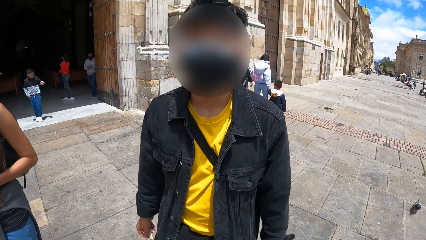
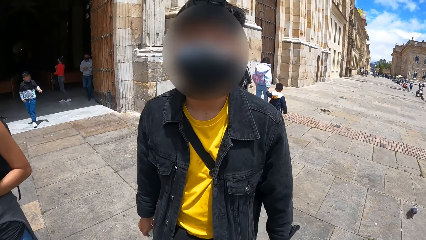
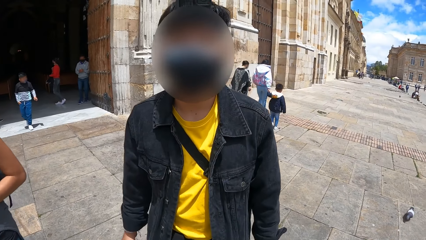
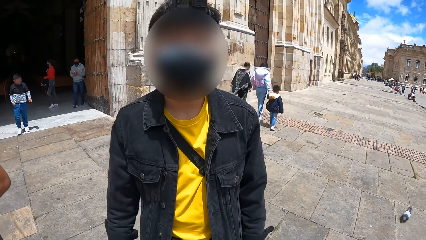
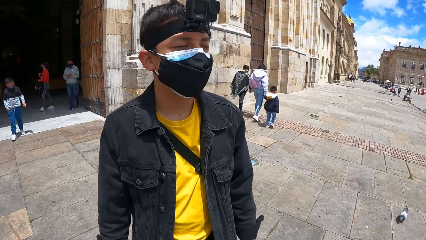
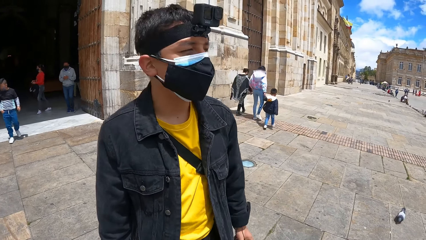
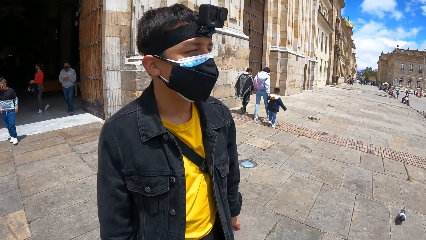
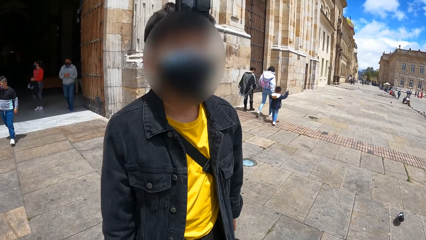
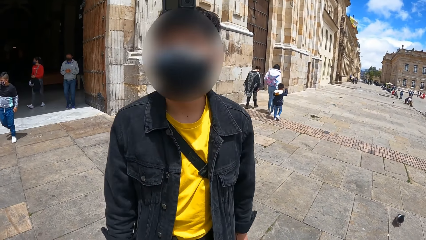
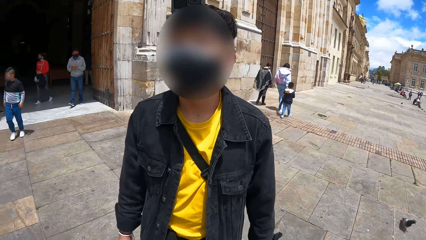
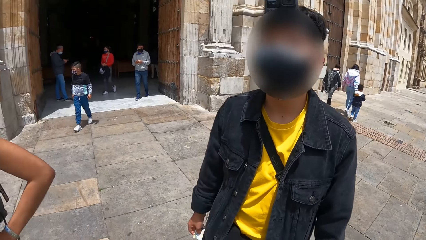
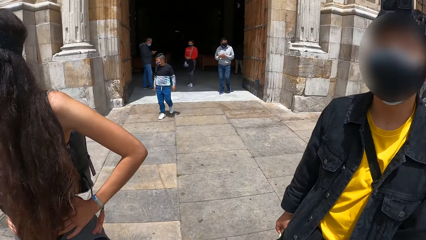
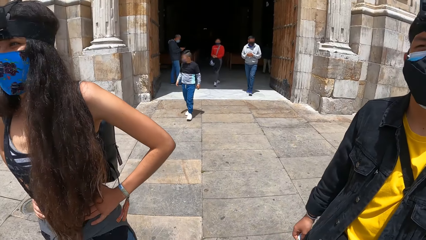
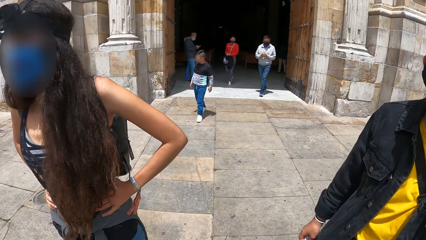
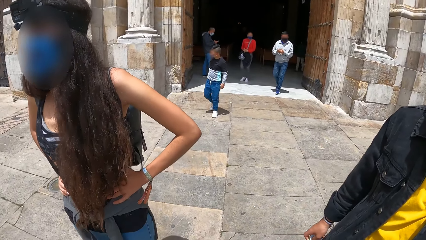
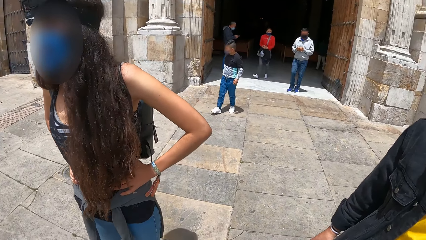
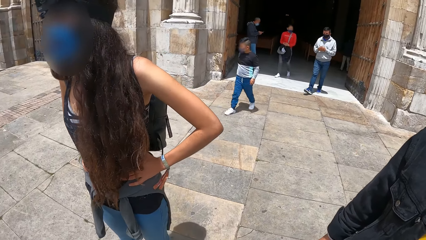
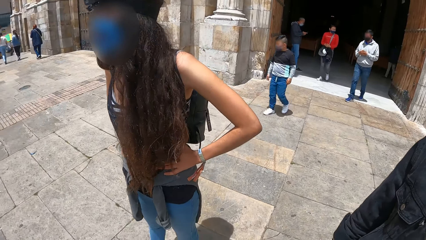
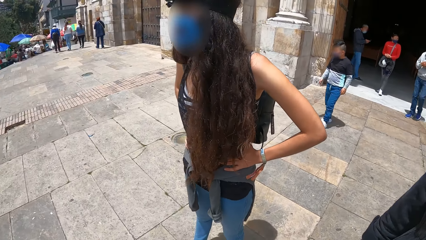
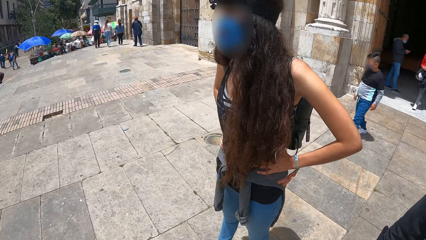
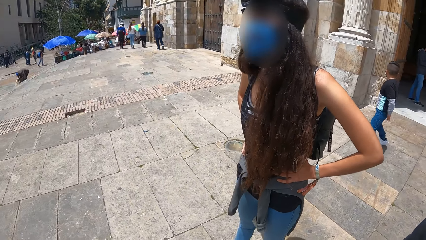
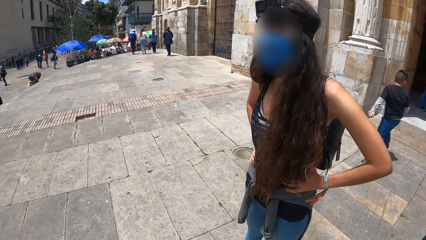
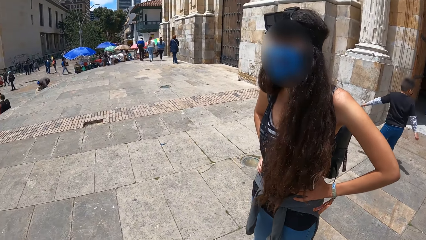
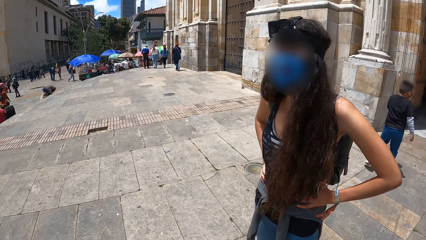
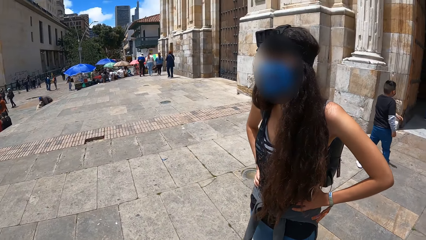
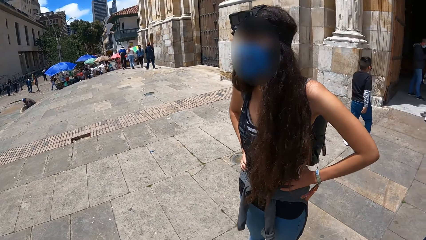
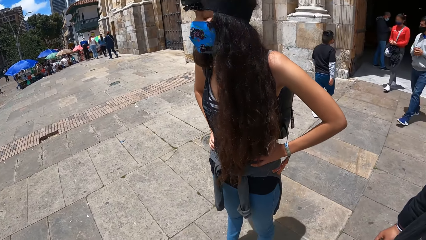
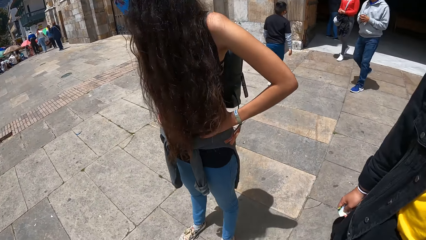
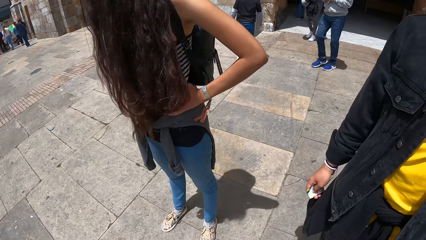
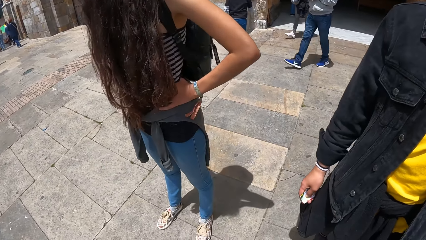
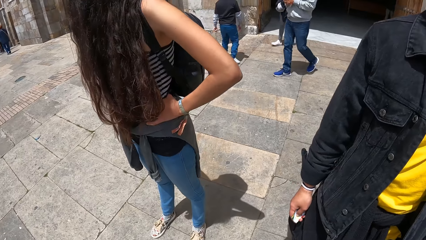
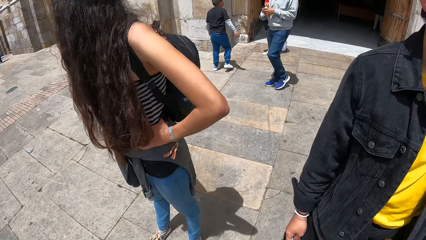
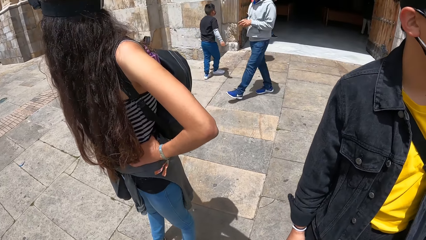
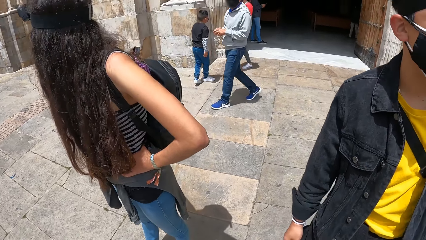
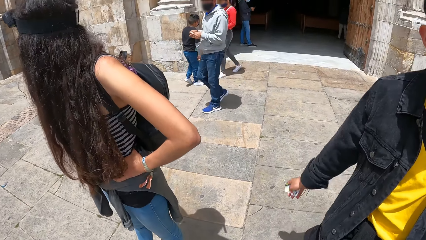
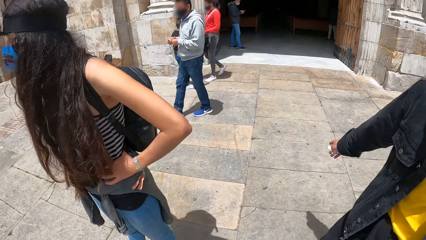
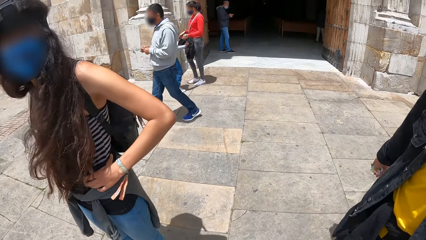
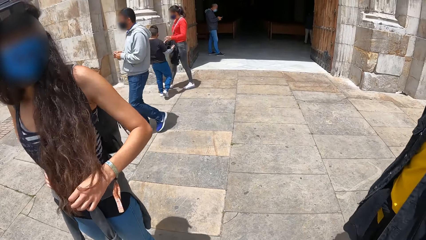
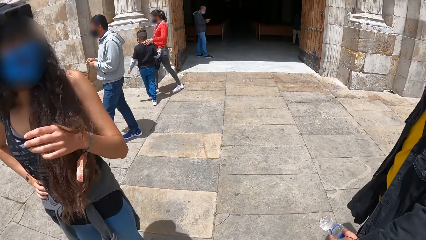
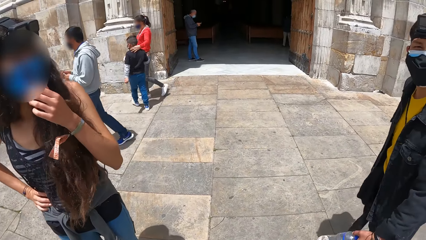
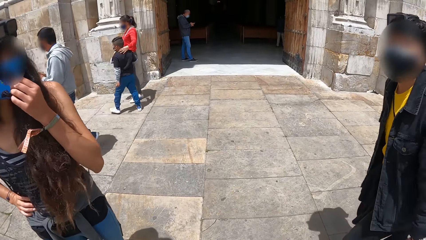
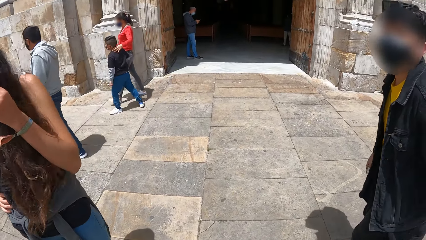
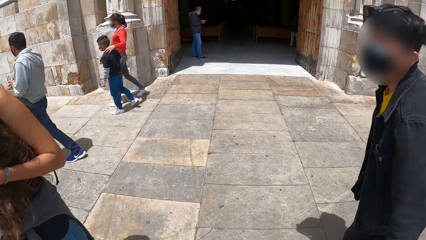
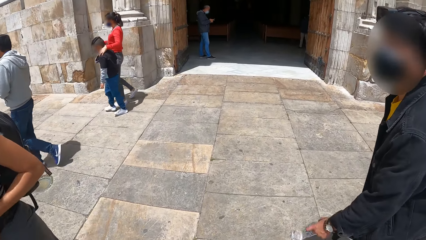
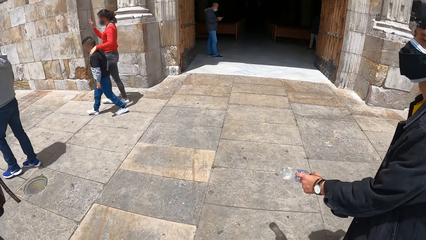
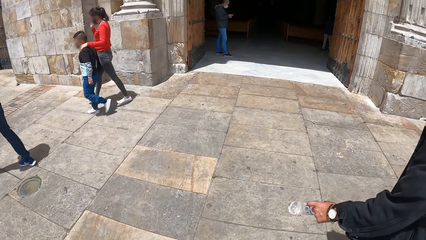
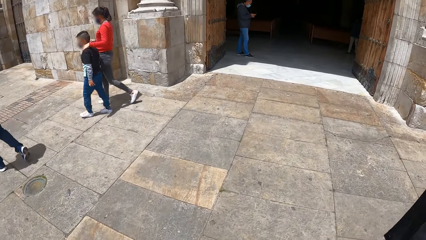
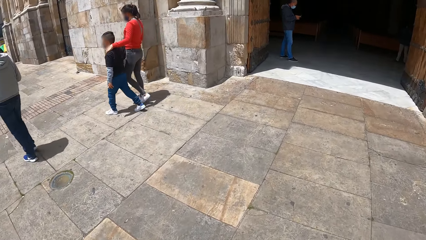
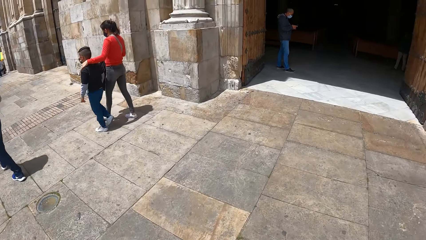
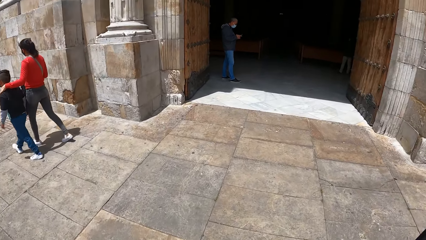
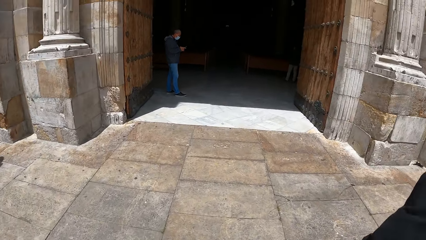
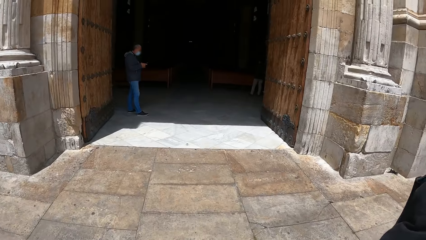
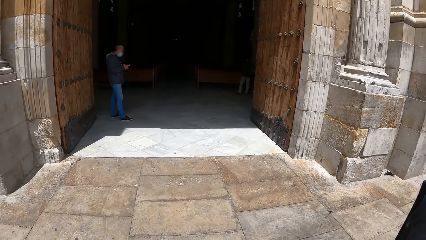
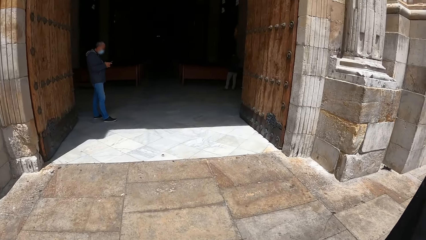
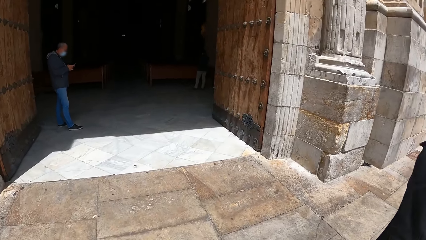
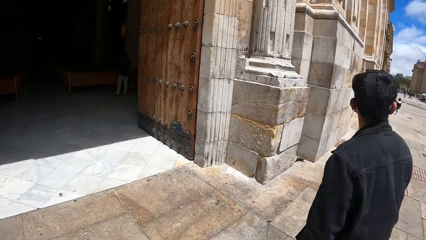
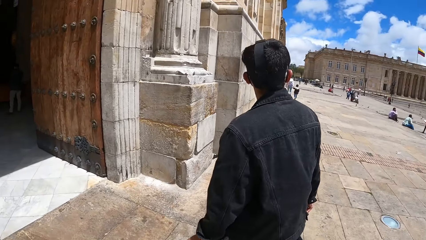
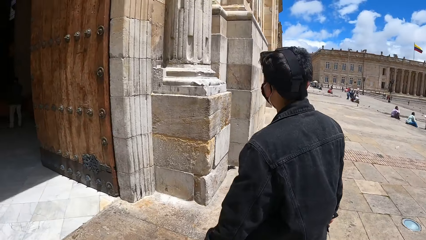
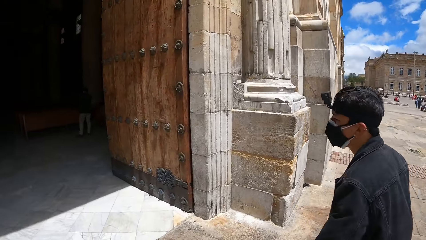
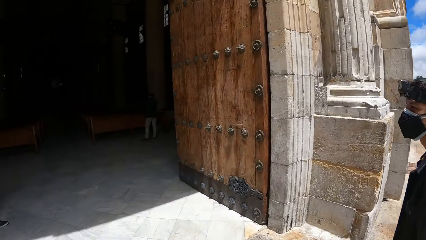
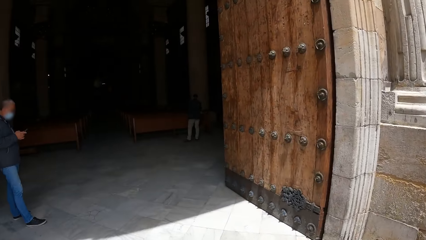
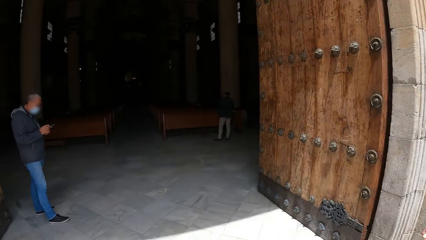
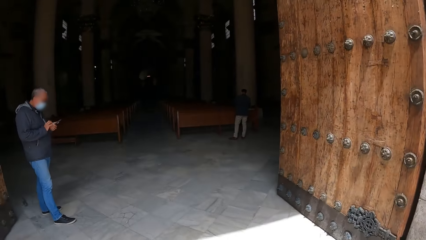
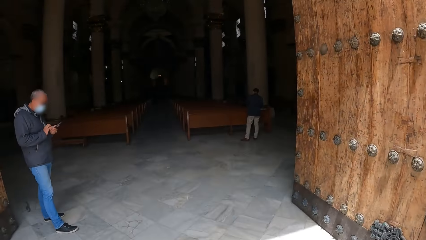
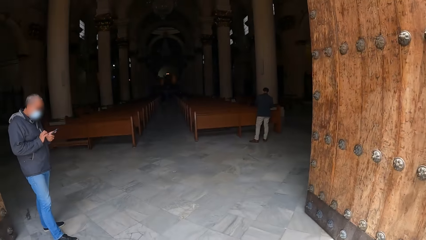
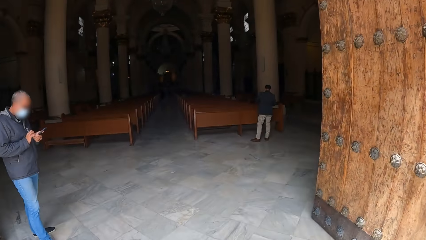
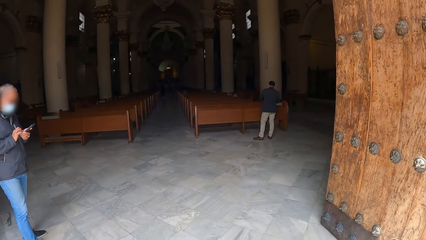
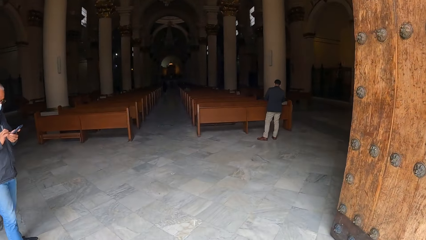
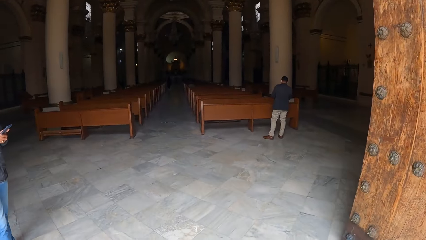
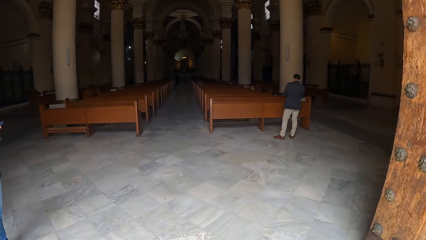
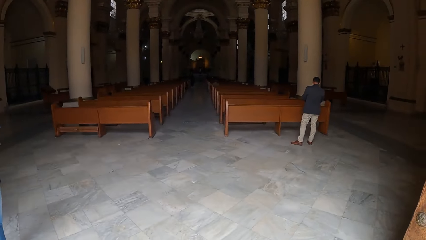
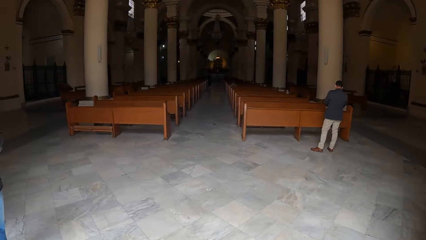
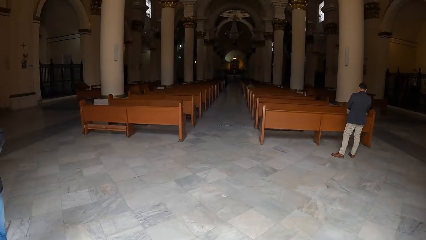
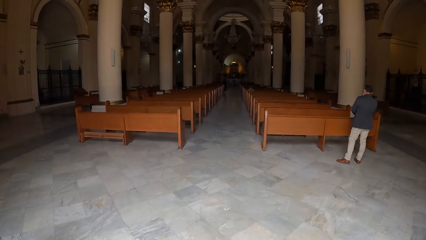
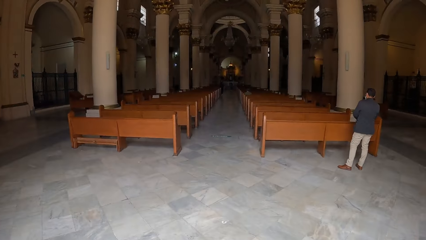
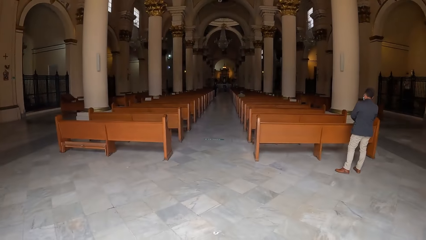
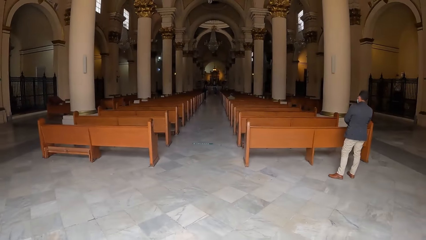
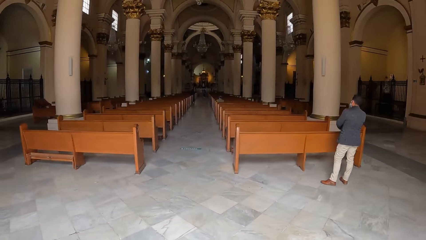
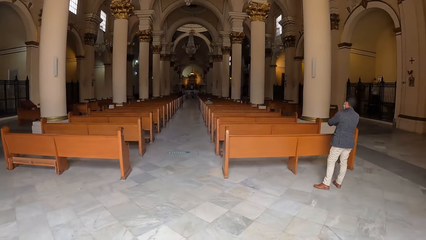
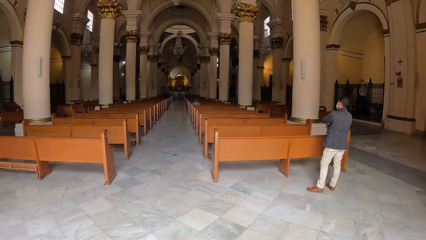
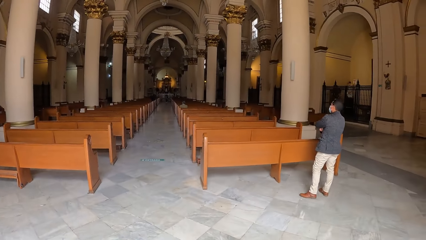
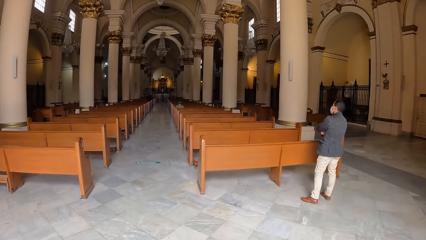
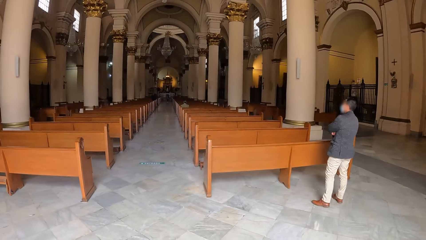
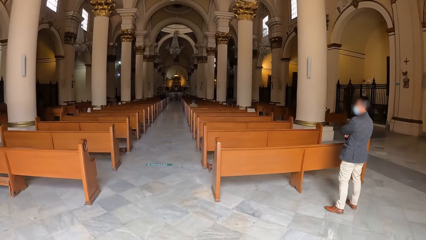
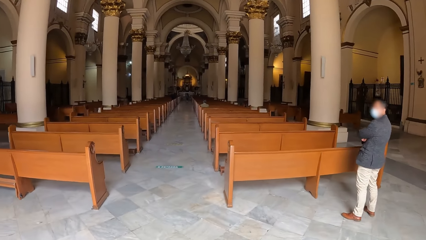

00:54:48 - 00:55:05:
The camera wearer turns around. A person holds her waist. A boy walks towards a woman. Another person walks in the street. A man walks past the woman. The boy and another woman walk past the first woman. The camera wearer walks into a church with another man. The second person walks into a building. The camera wearer walks into the building. The second person walks in the building. The camera wearer walks in the building.
